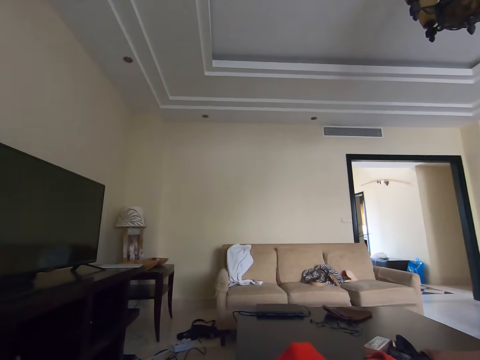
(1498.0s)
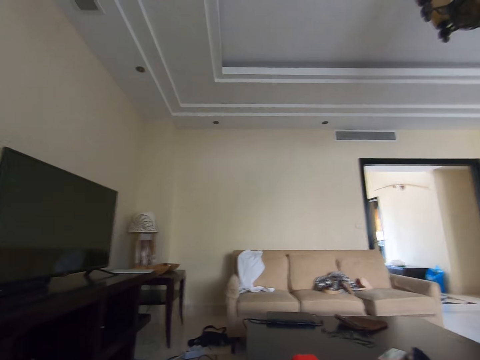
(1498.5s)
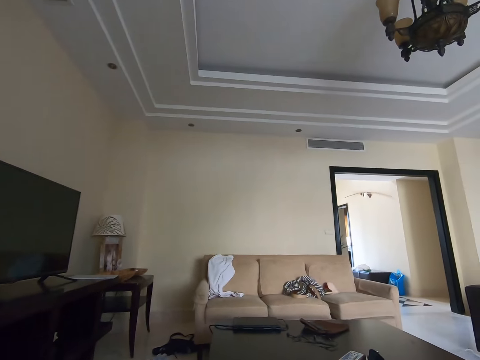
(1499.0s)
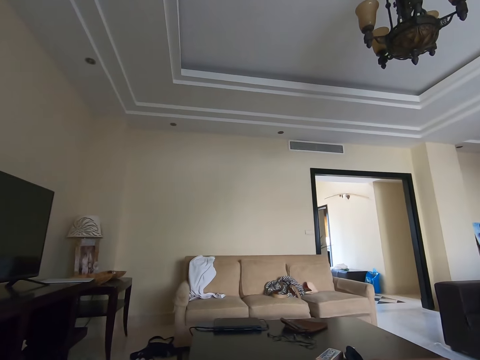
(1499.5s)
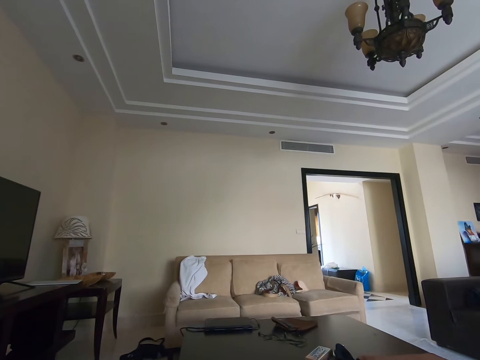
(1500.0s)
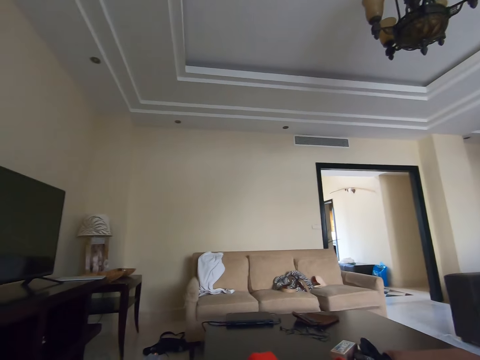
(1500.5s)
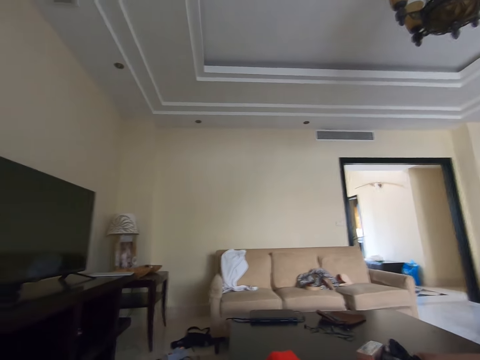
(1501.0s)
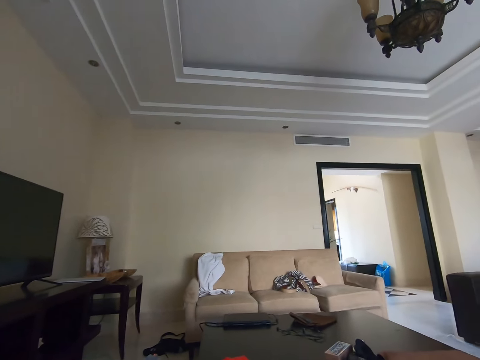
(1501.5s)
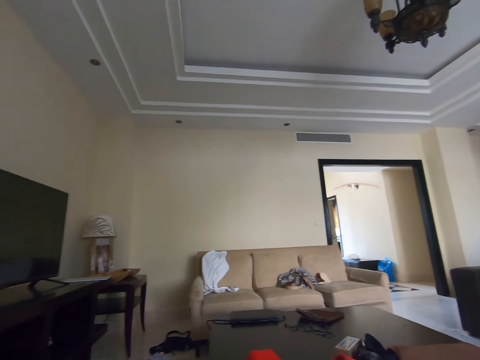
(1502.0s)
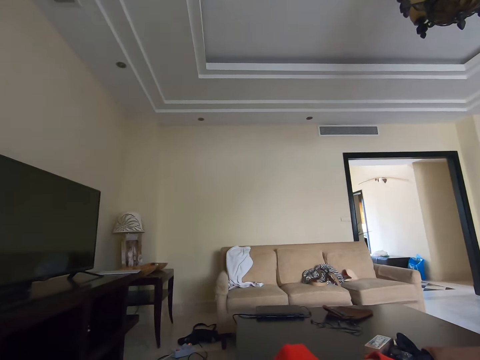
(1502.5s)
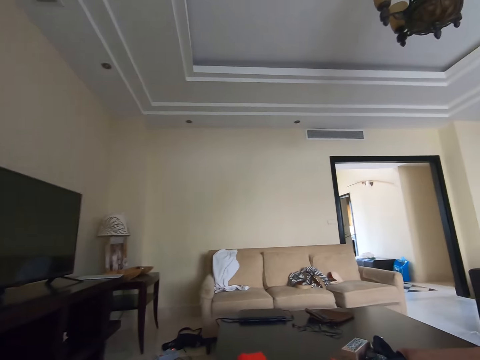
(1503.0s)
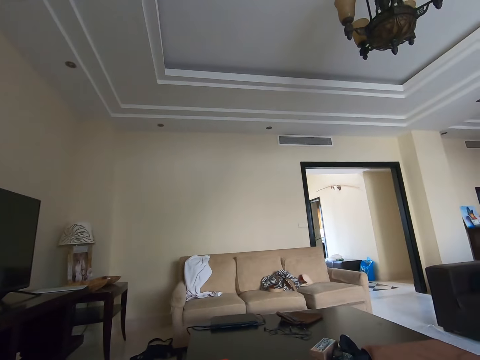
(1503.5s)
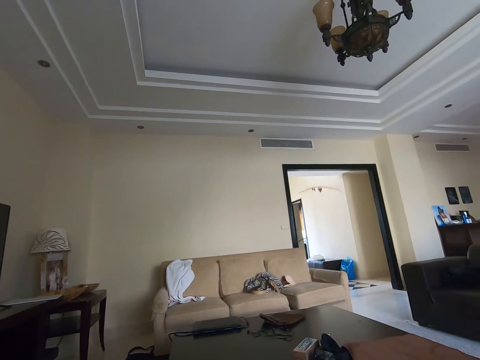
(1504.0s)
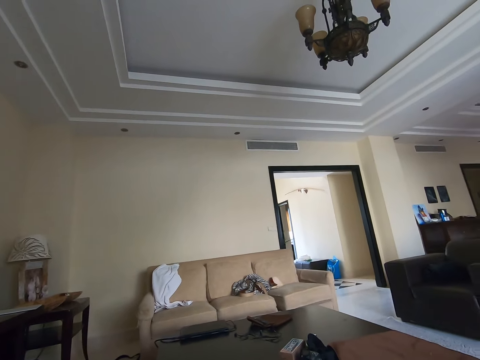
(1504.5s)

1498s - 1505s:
The camera wearer converses.

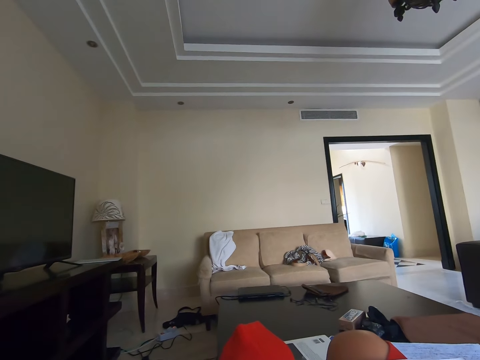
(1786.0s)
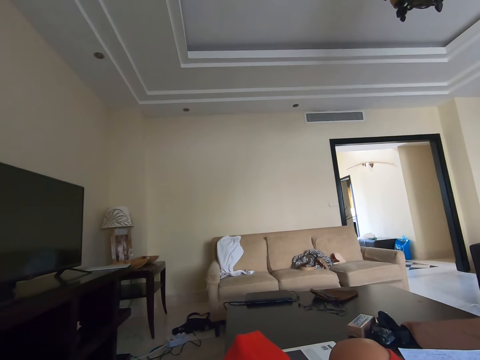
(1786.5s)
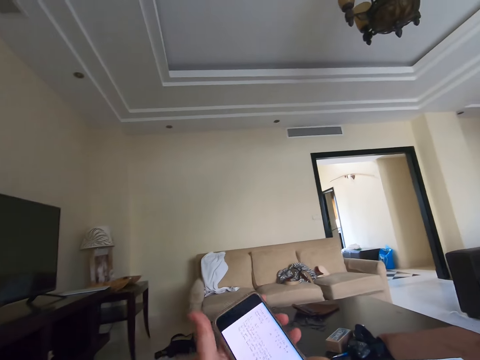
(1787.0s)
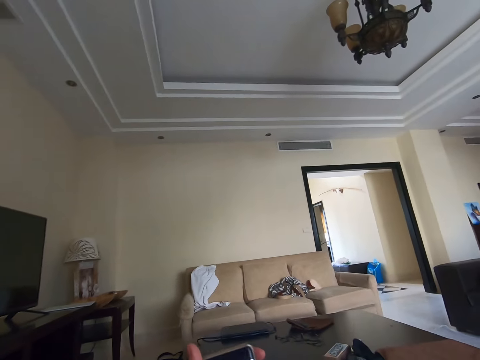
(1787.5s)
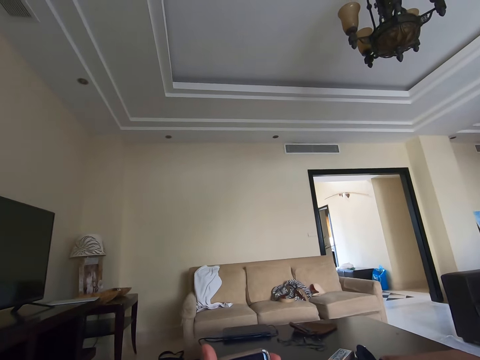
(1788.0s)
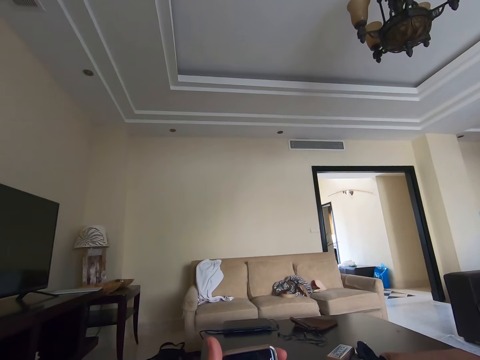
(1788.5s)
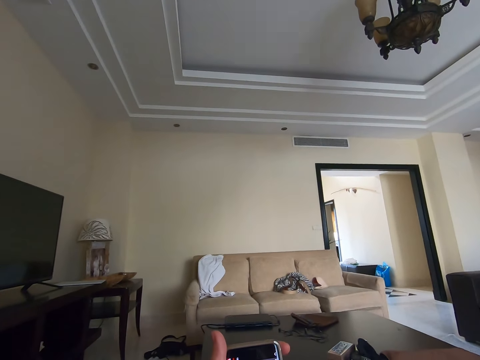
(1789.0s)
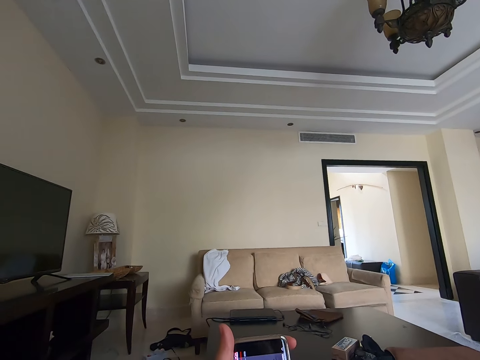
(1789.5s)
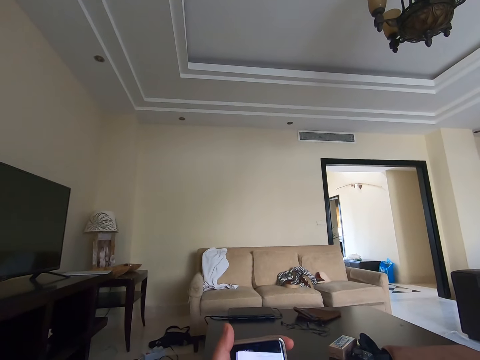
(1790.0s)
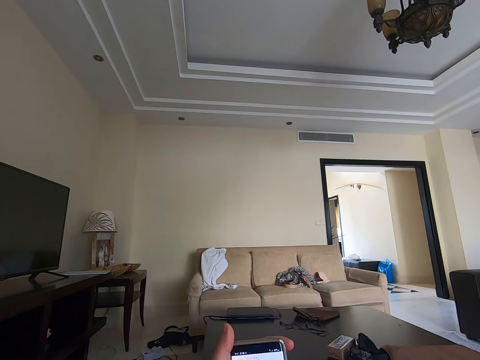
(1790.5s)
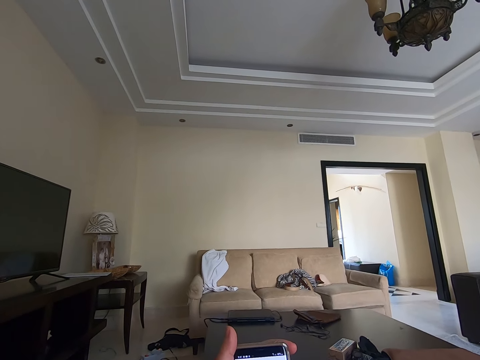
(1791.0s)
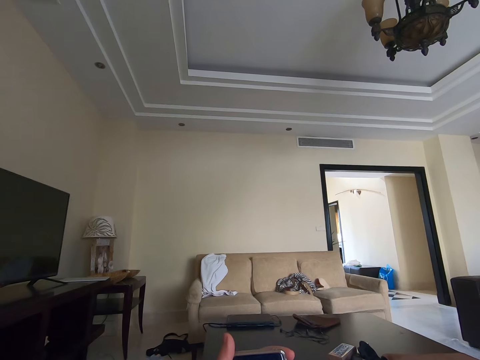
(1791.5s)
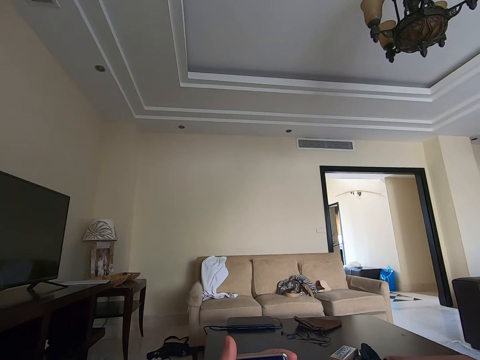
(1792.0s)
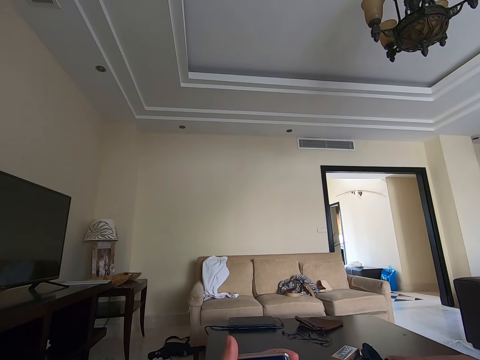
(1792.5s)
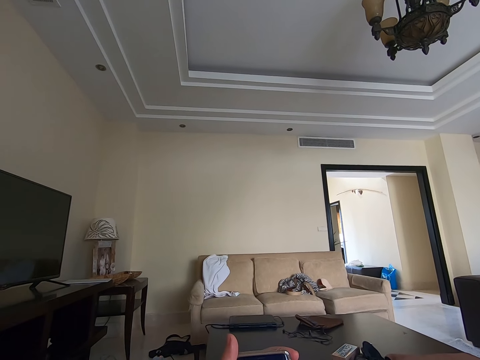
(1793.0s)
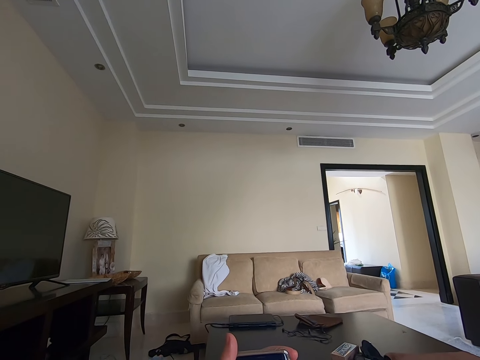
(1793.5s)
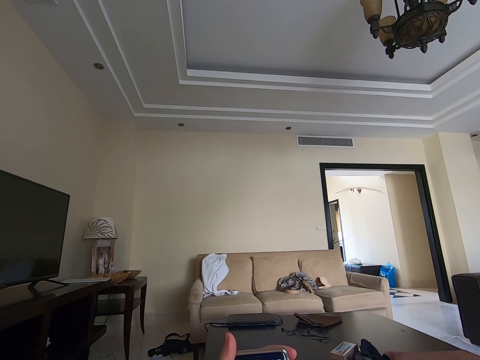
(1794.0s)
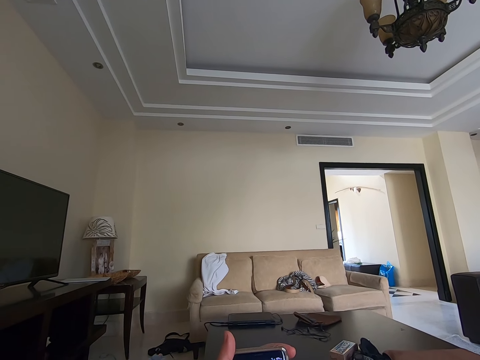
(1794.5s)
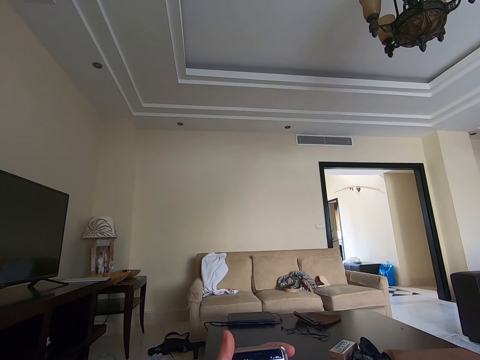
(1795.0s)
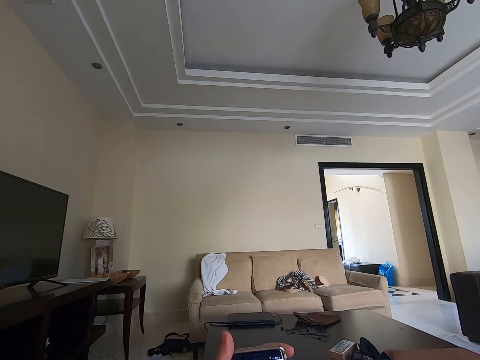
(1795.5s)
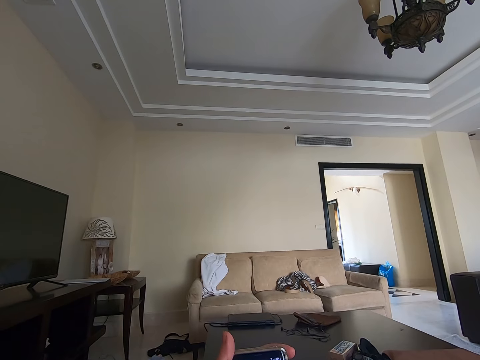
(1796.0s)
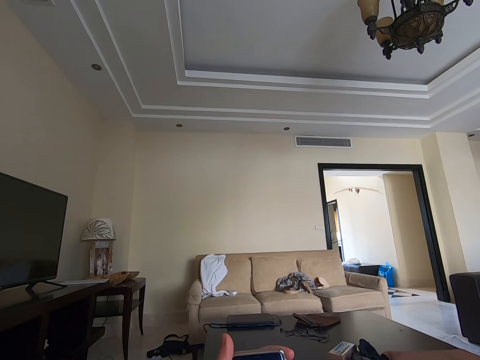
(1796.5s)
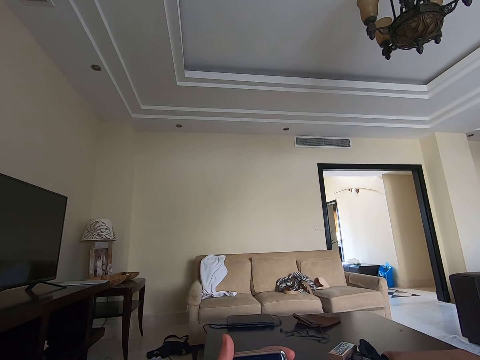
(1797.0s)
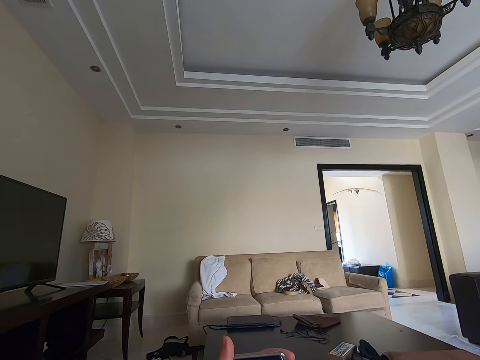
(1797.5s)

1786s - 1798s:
The camera wearer lifts a phone. They use the phone. They scroll the phone.

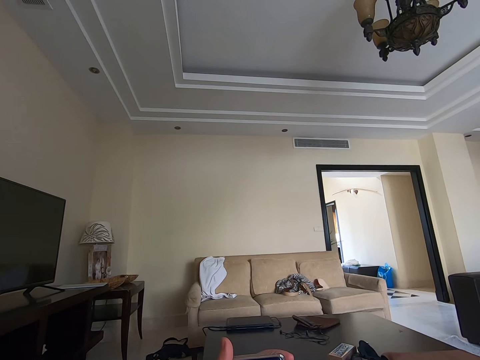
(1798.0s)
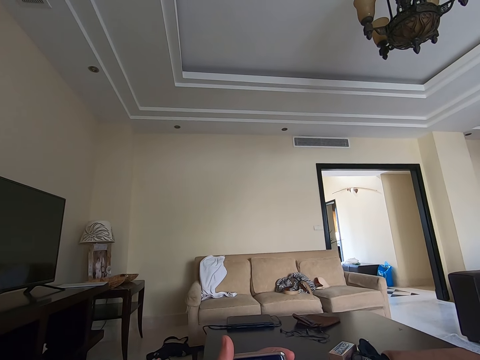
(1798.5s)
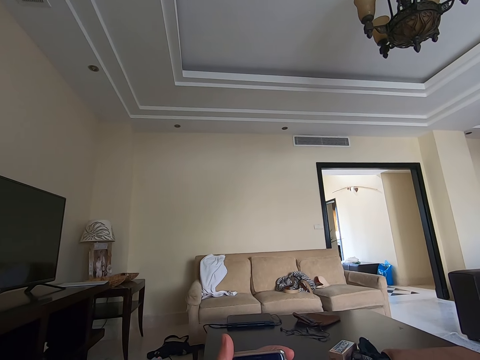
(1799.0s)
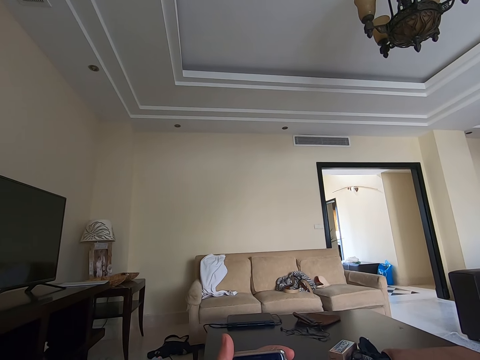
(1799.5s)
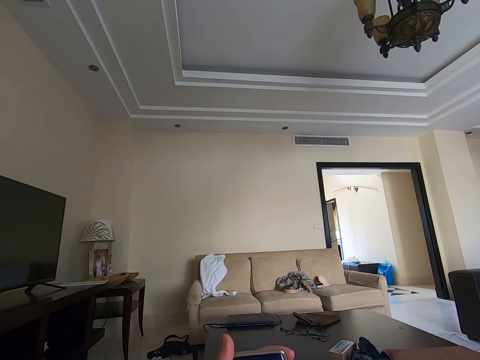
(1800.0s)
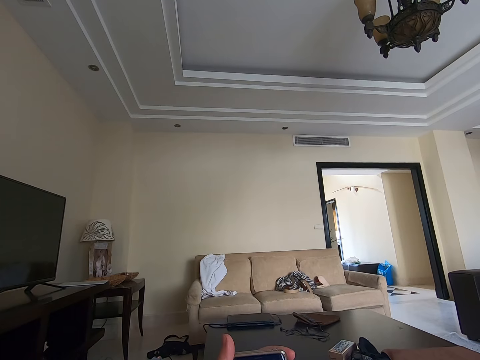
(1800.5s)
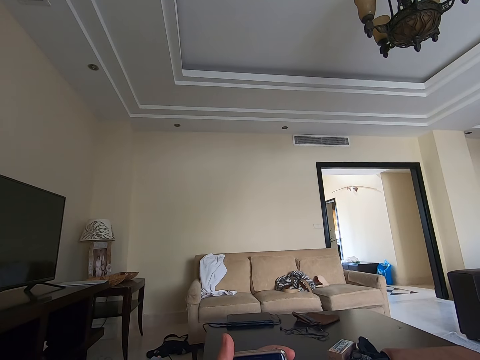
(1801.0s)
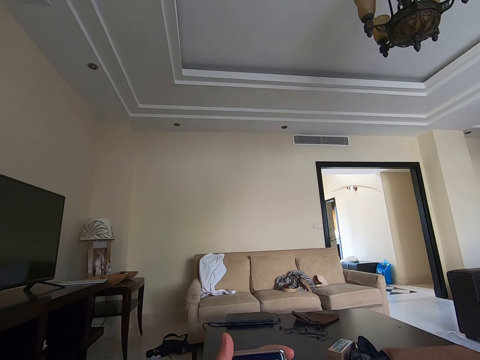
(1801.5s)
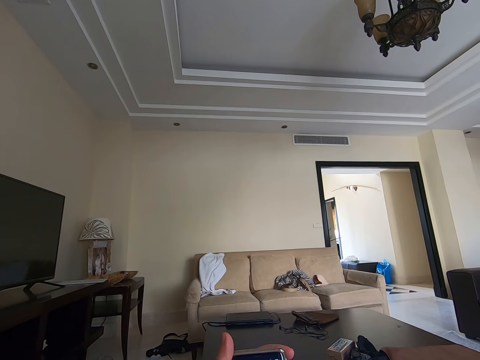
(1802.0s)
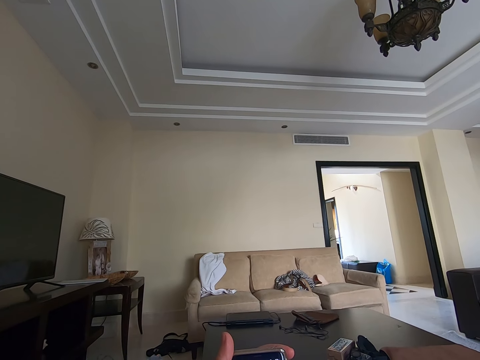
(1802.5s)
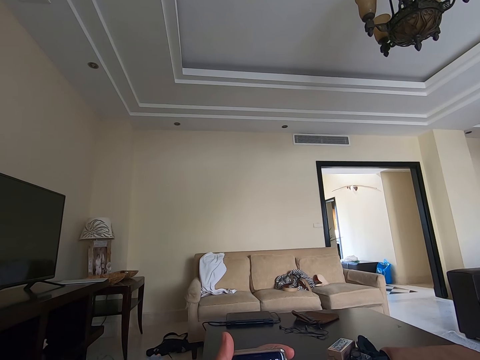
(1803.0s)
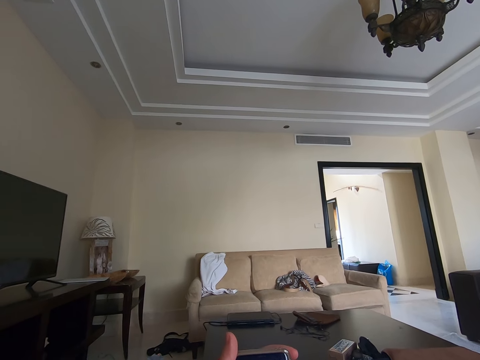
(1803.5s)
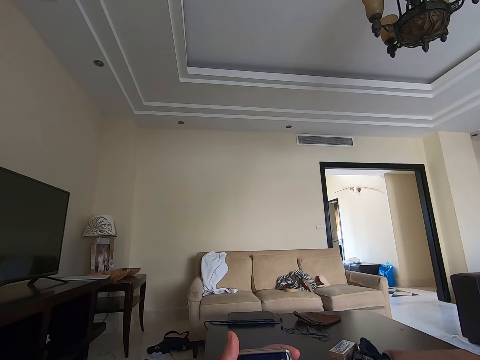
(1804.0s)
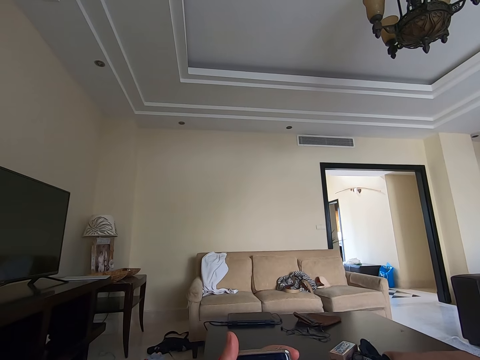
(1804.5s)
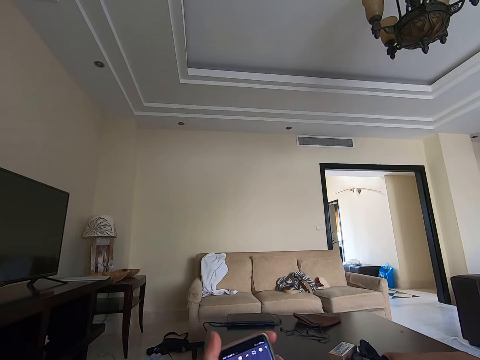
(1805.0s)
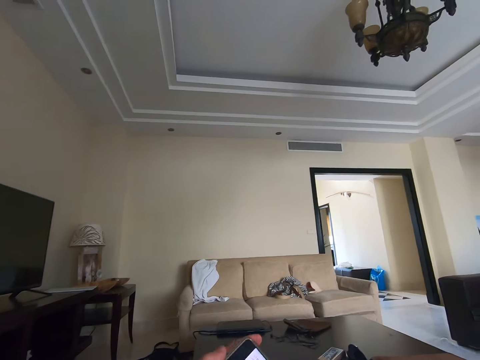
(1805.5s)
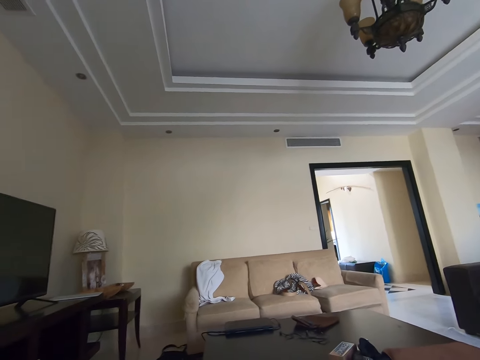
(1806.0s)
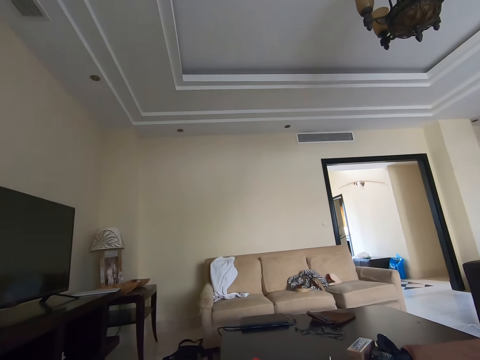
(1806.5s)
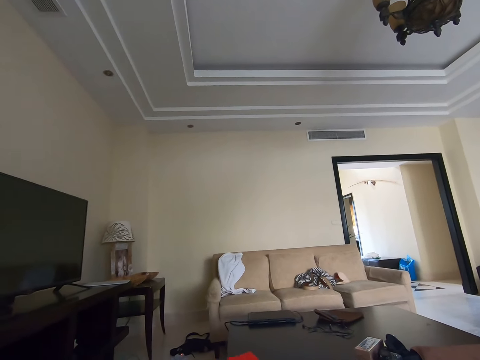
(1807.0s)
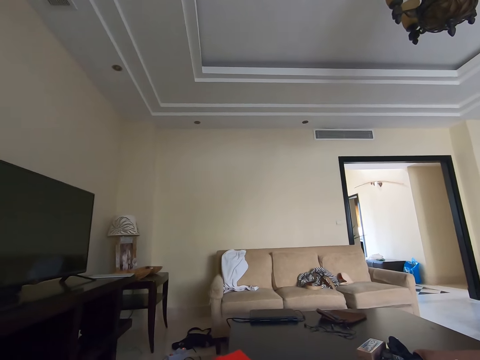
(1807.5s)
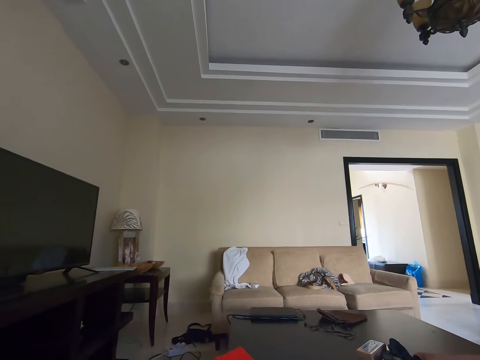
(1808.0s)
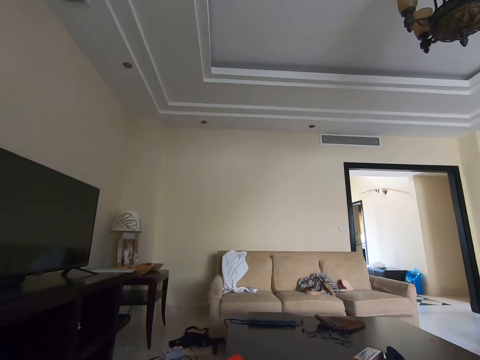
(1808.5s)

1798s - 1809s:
The camera wearer reads the book.
